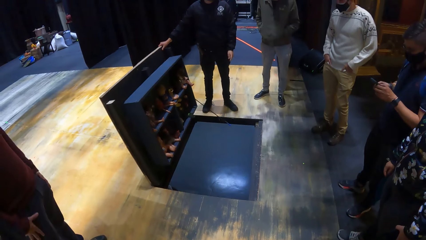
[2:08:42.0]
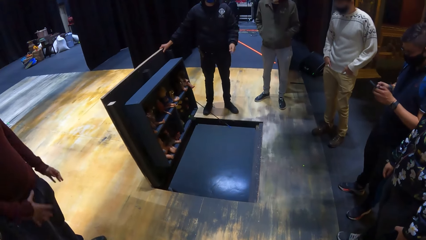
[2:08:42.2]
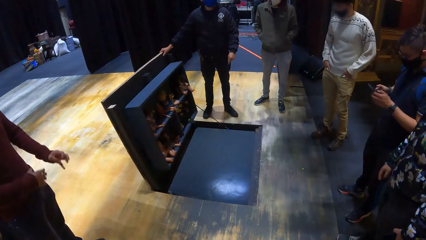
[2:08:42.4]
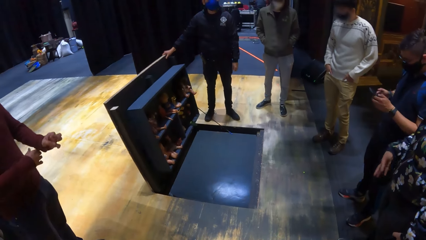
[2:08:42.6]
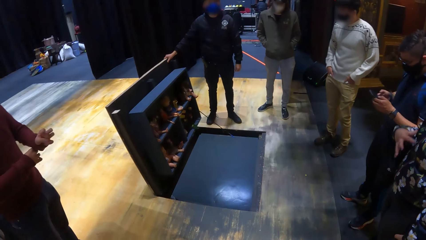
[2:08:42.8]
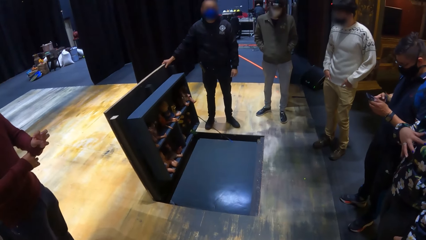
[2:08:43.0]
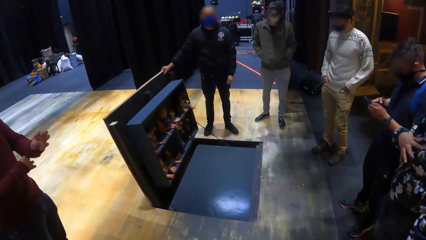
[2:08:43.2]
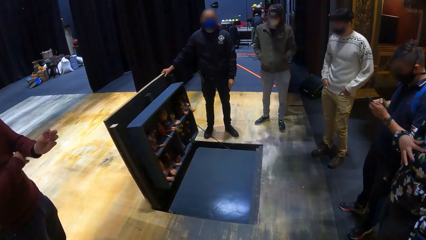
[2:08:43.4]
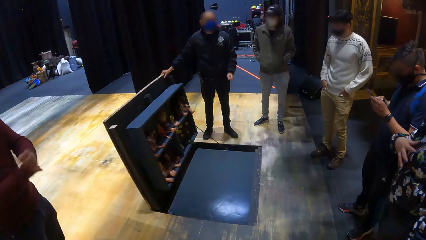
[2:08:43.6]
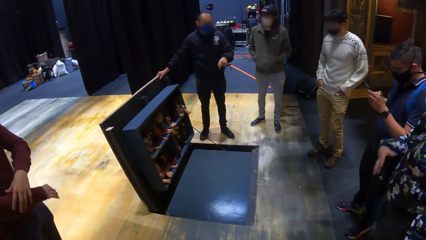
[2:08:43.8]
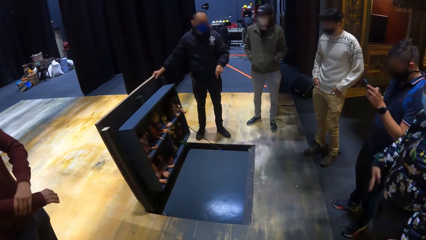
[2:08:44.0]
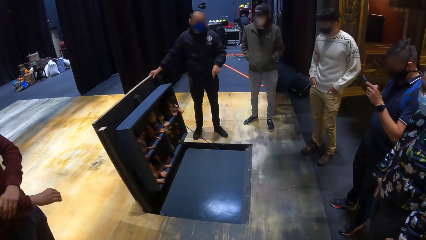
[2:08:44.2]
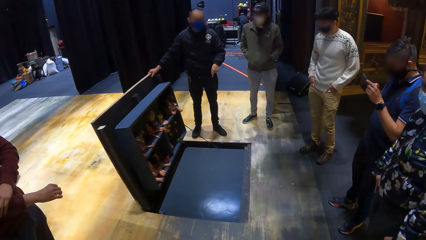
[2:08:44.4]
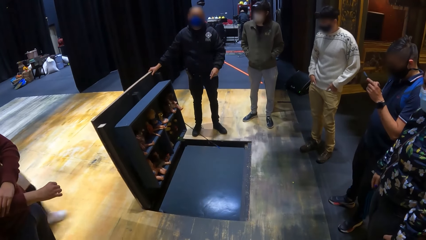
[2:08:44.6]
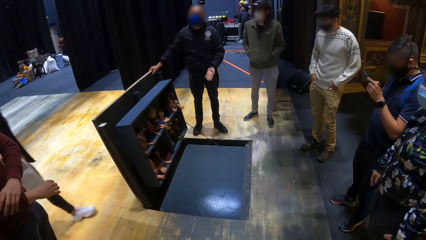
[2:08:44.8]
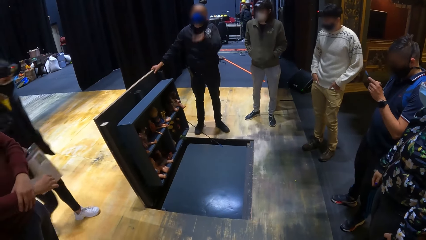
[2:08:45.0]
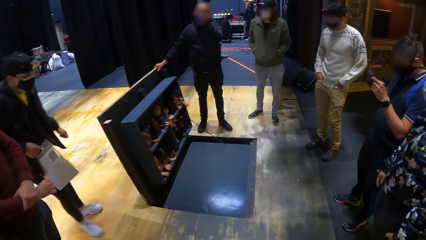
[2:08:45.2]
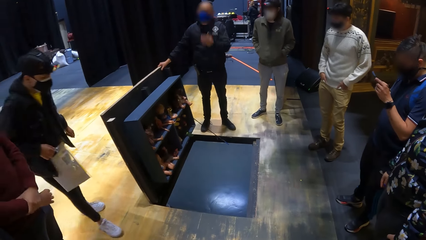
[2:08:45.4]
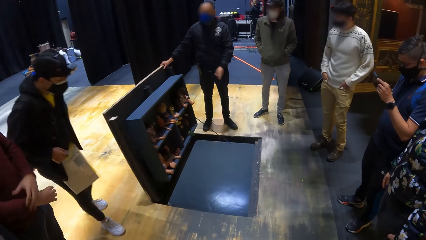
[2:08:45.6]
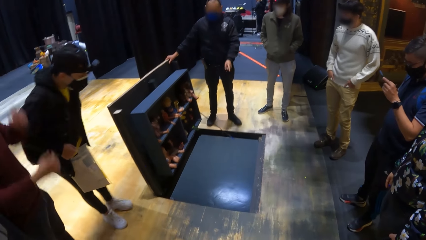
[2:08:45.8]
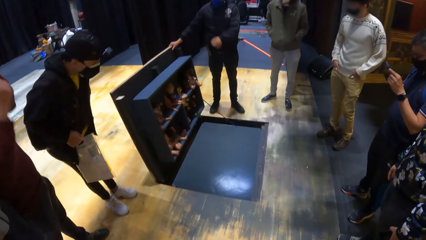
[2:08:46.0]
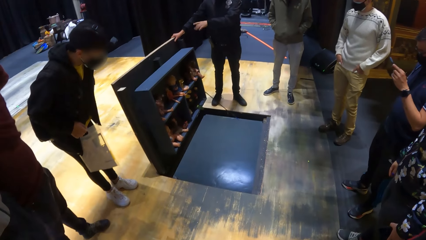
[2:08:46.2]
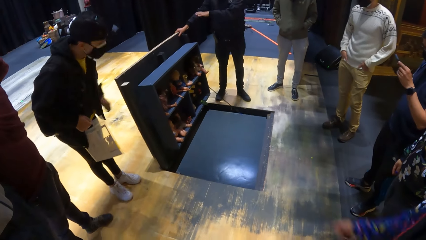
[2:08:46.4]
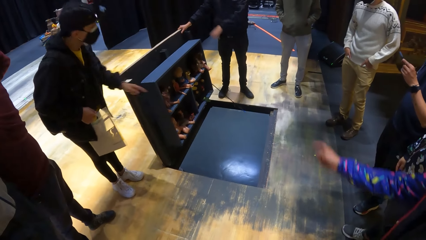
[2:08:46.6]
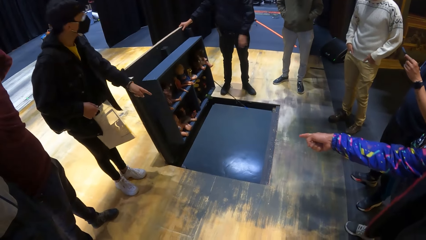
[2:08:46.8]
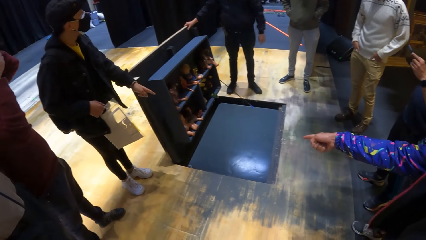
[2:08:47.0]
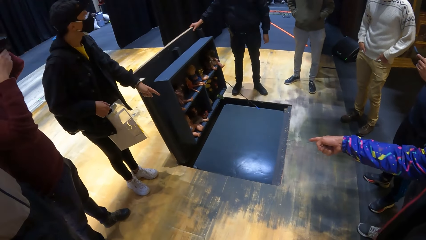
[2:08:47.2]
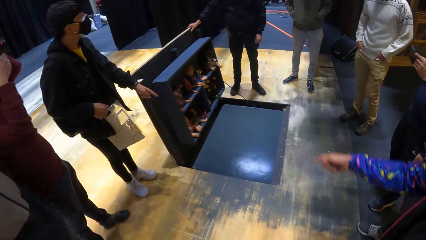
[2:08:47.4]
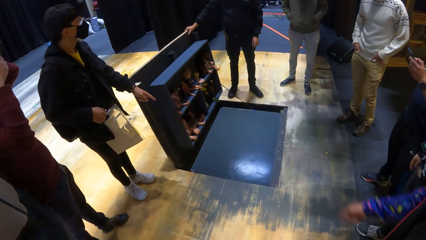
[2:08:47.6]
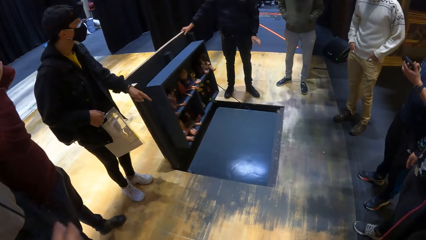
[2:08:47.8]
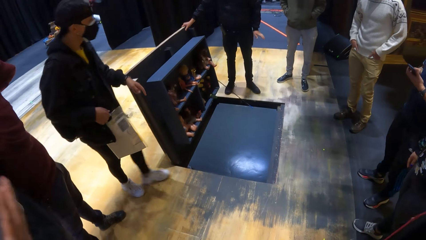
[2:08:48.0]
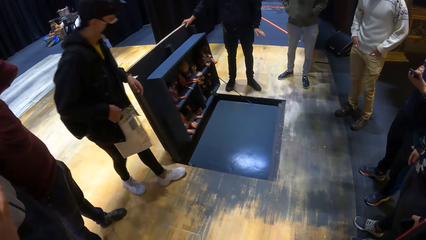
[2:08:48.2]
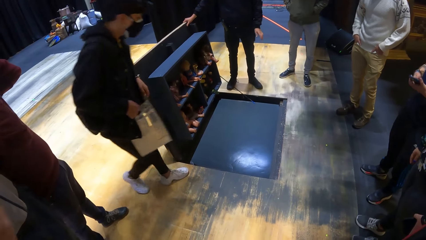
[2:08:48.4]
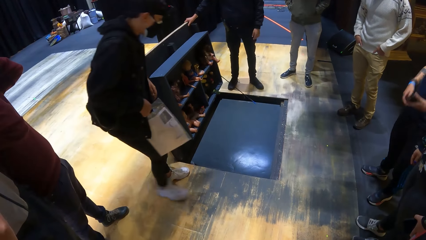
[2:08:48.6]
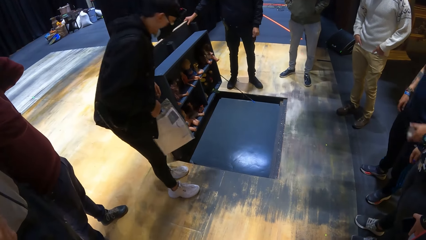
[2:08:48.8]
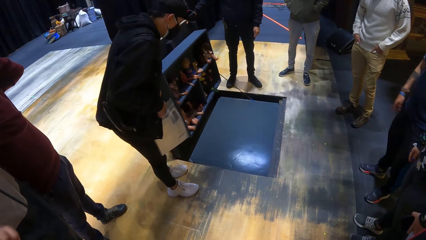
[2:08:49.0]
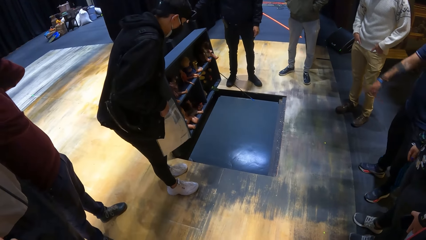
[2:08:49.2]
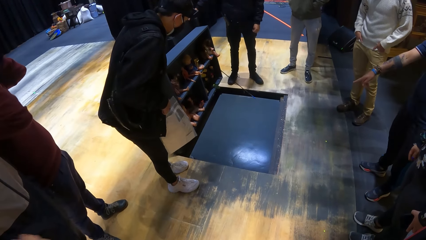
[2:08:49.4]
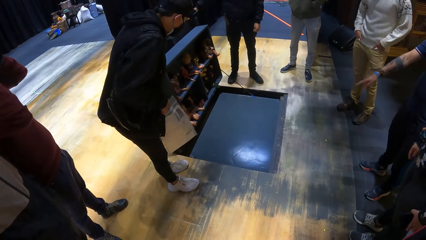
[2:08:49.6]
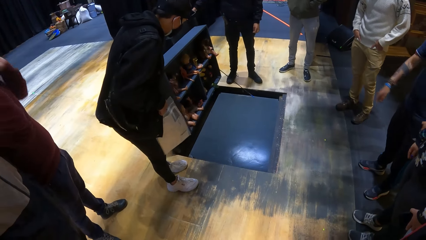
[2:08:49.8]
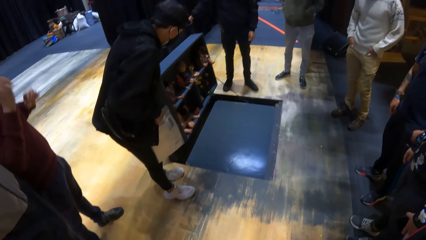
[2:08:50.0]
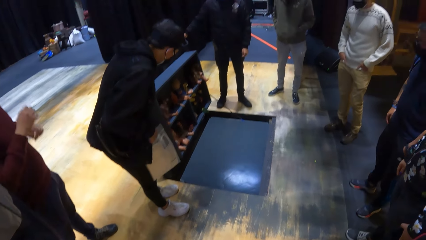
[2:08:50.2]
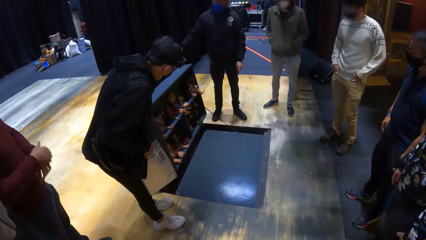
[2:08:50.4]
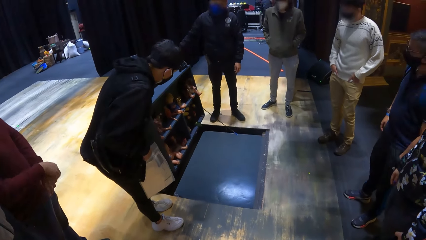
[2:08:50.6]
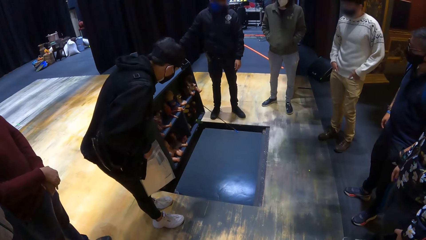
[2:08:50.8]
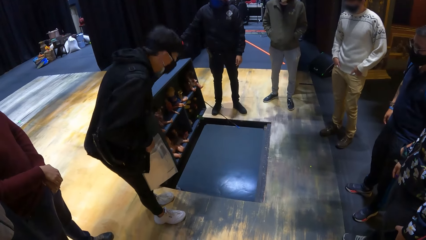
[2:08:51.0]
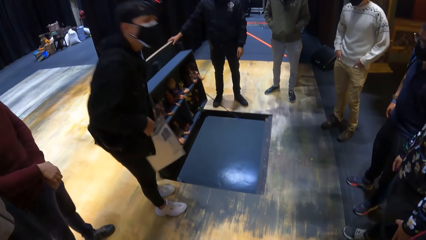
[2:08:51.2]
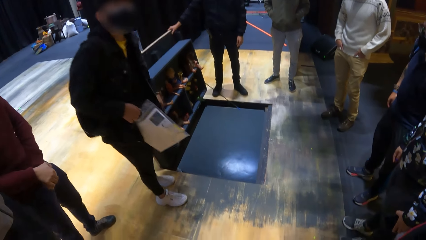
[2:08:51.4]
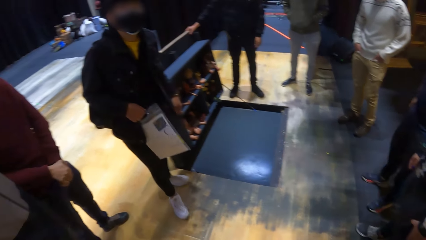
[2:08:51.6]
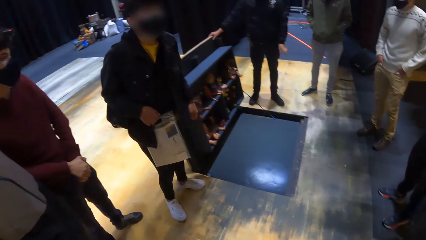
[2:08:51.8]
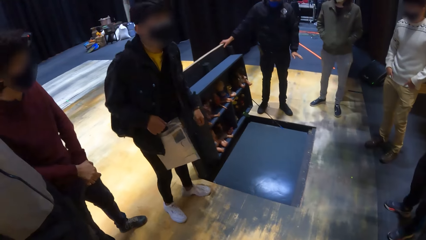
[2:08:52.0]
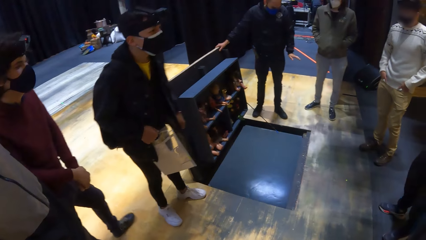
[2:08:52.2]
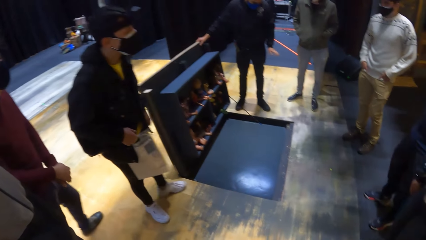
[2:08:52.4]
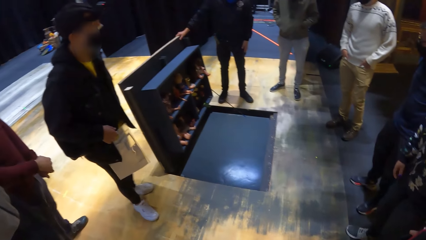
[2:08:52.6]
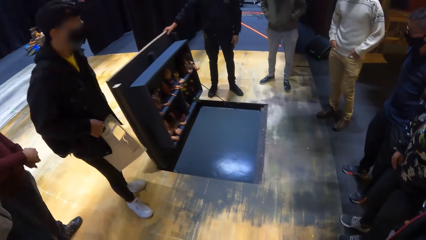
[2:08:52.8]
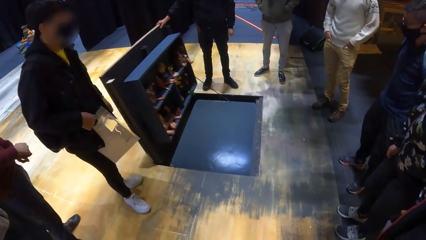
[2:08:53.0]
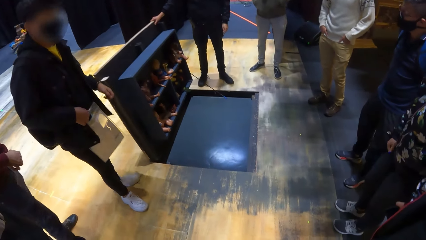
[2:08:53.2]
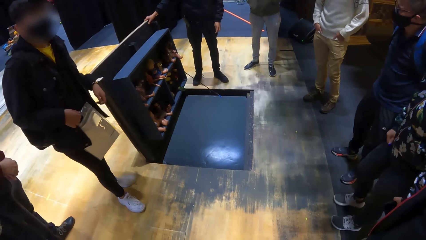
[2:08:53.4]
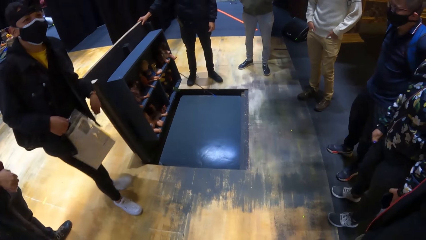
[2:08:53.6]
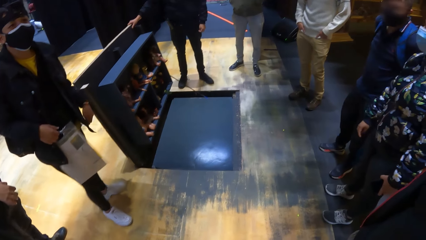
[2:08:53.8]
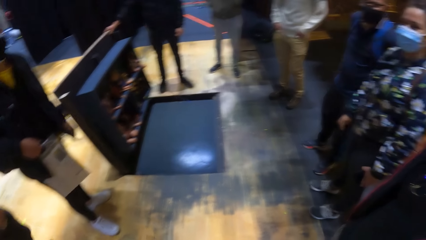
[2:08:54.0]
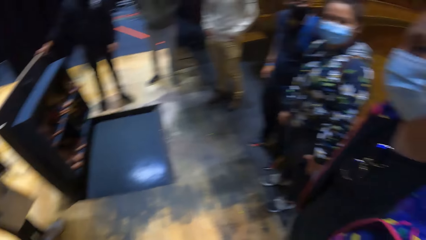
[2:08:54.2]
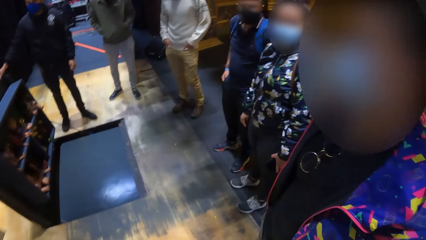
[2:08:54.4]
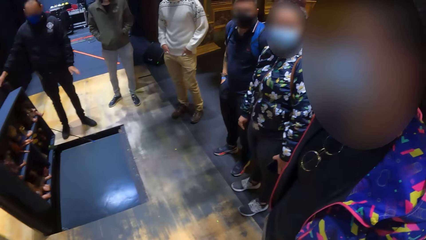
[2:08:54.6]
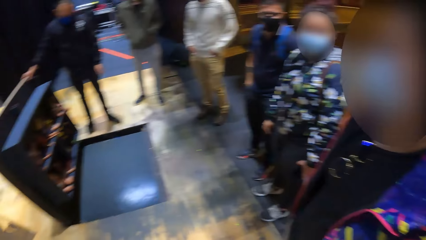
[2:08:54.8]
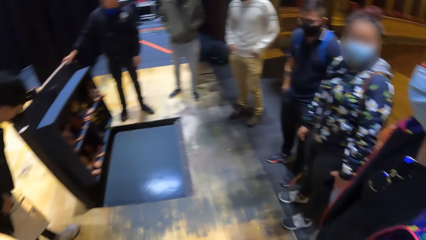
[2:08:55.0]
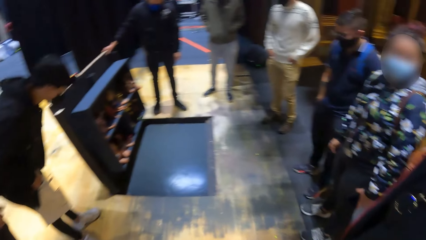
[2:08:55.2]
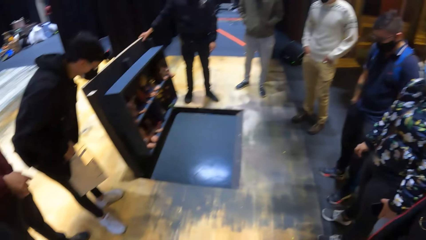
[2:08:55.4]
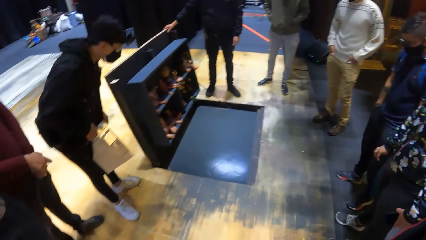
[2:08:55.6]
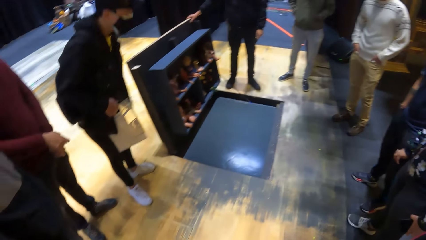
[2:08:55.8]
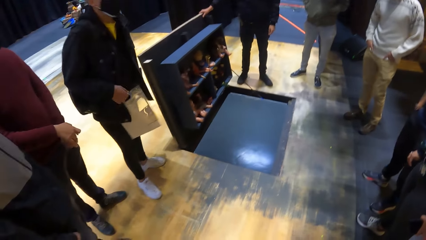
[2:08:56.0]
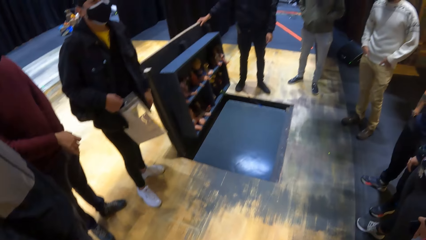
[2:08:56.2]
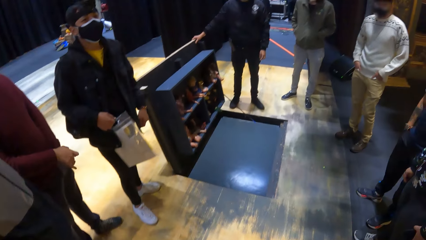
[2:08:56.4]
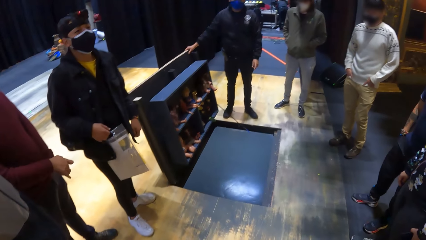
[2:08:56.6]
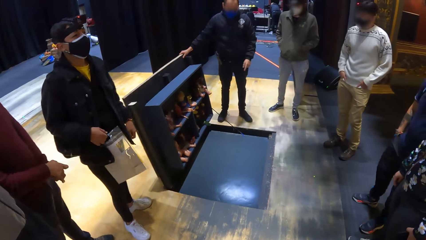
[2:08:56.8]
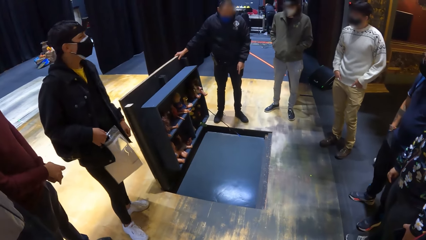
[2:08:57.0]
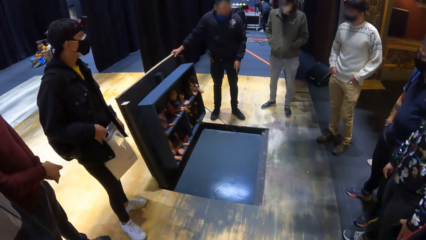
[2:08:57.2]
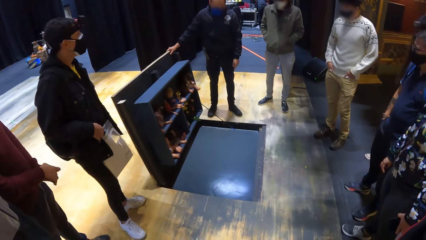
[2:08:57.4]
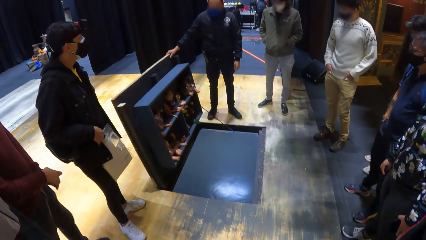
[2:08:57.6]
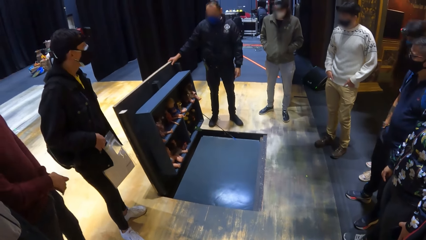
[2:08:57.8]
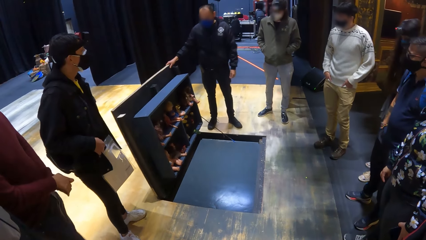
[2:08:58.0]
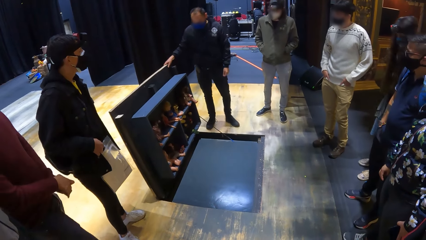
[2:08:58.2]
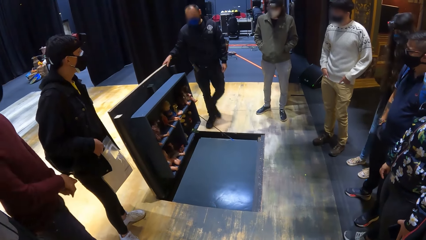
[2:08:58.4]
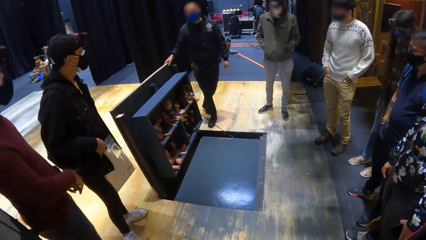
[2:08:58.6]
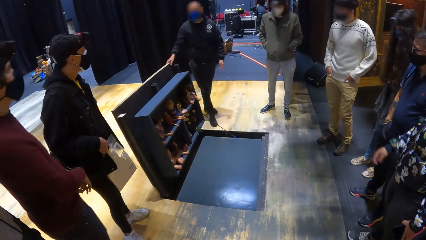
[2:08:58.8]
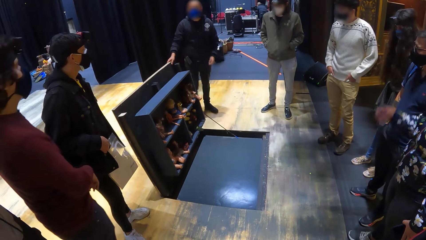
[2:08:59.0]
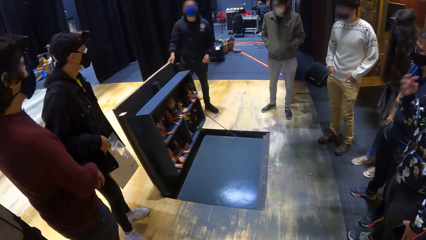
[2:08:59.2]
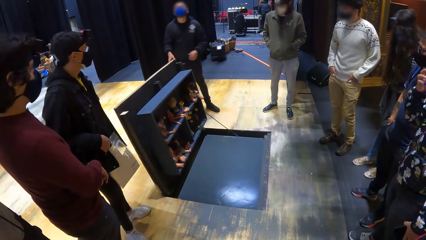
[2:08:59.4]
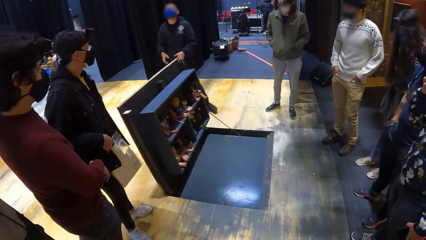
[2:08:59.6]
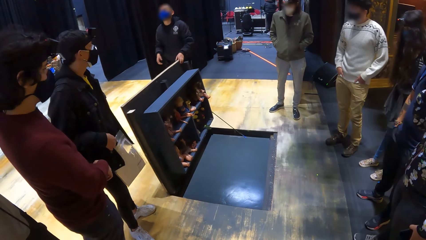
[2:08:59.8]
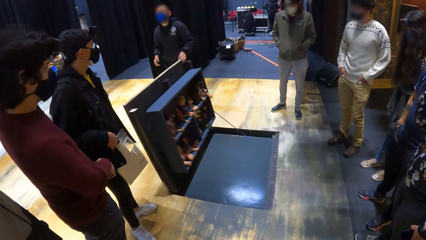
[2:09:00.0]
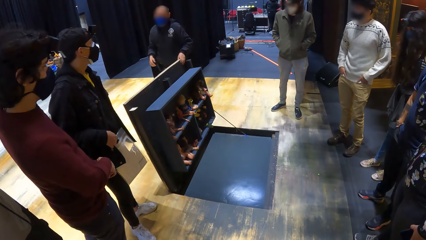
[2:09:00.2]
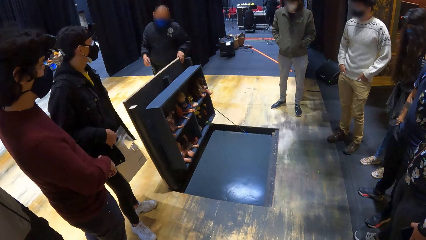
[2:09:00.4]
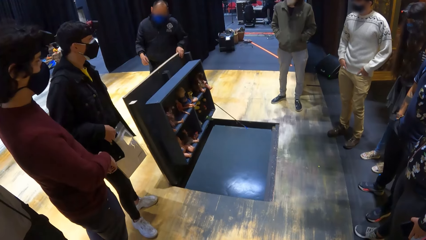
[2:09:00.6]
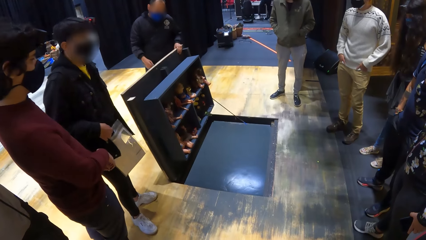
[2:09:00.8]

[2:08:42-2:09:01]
A man walks towards the trapdoor. Another man gesticulates with his left hand. The first man gesticulates with his left hand. A third man points to the trapdoor. The first man walks towards the trapdoor. A fourth man points to the trapdoor with his left hand. The second man walks to the back of the trapdoor and places his left hand on the trapdoor.
